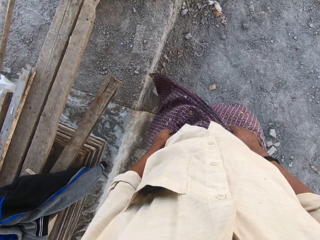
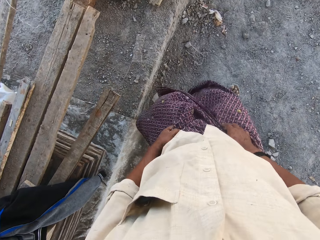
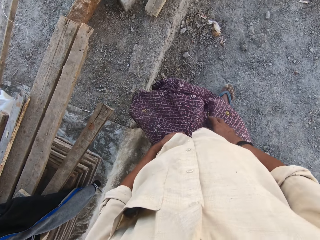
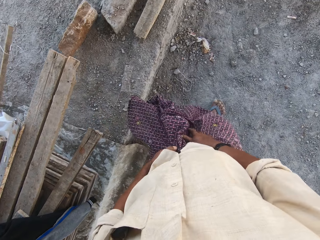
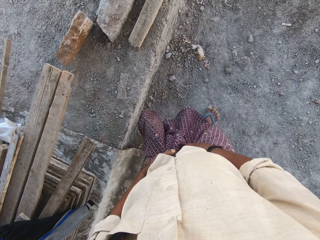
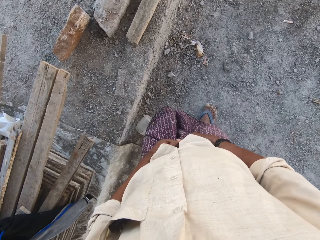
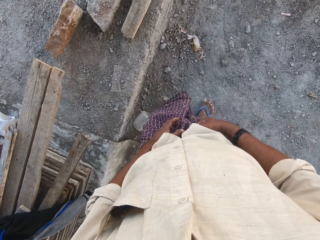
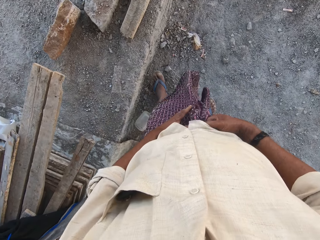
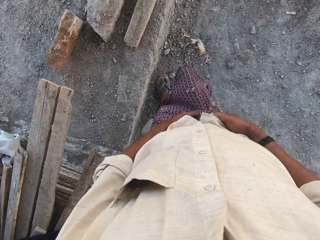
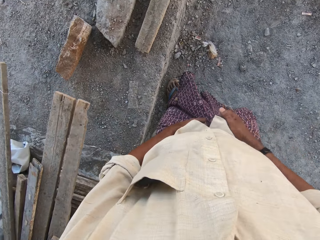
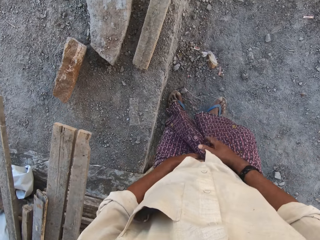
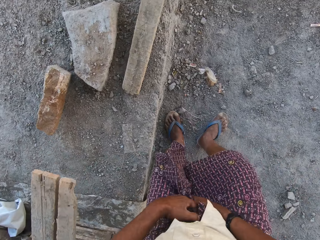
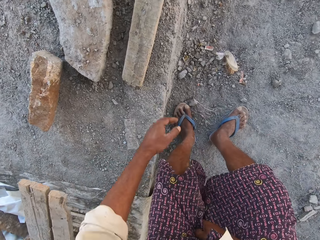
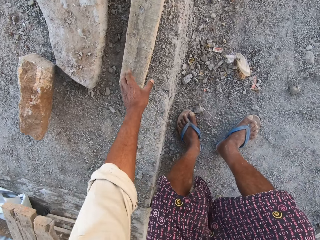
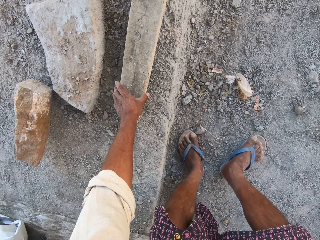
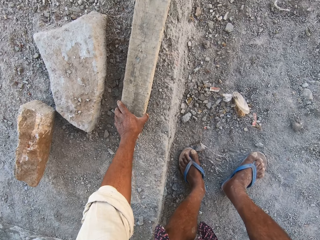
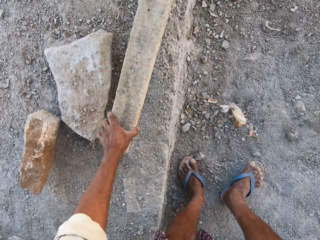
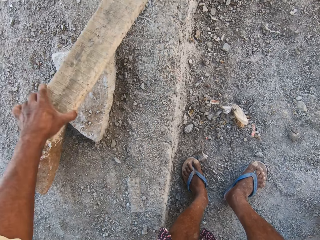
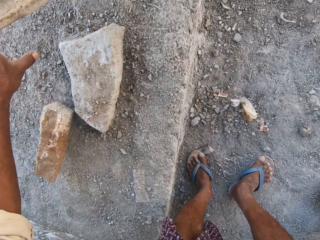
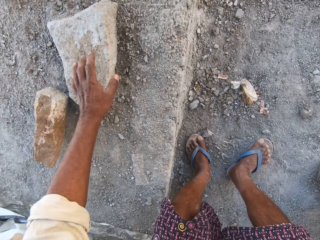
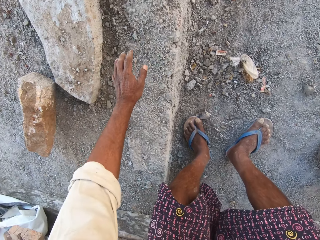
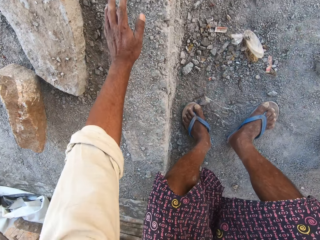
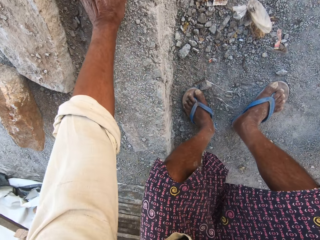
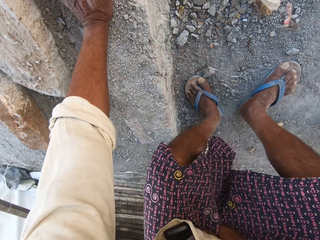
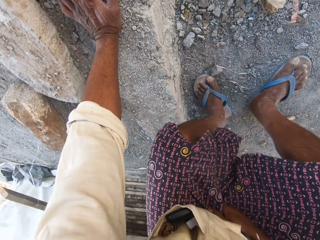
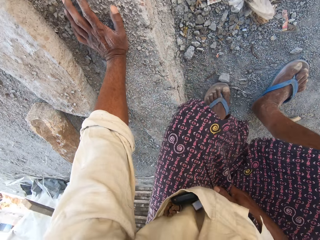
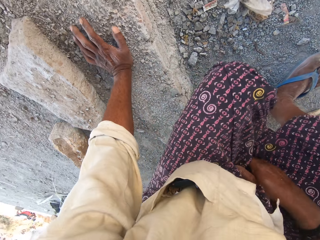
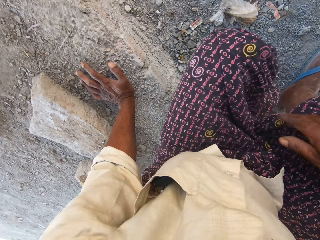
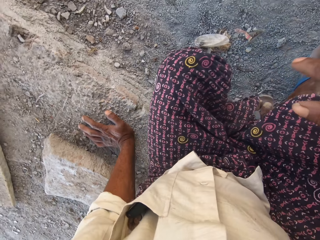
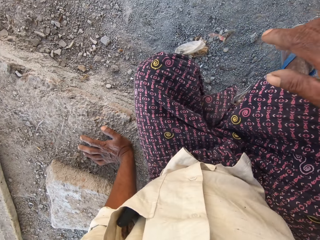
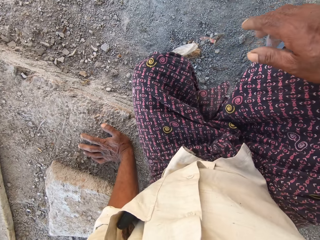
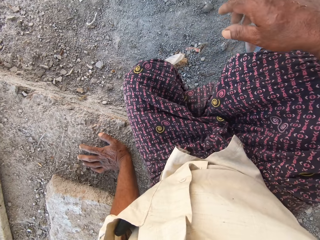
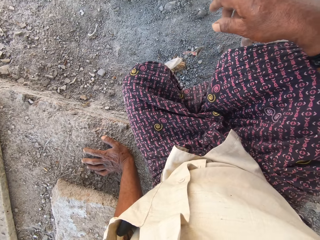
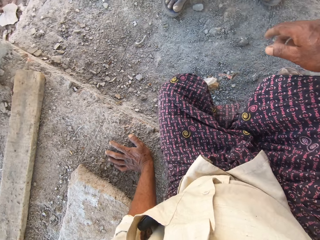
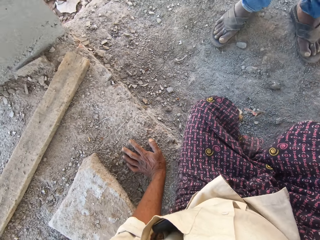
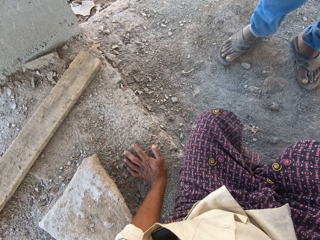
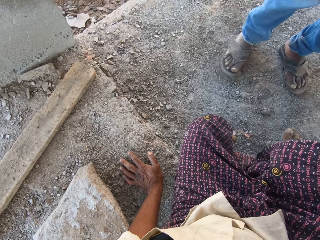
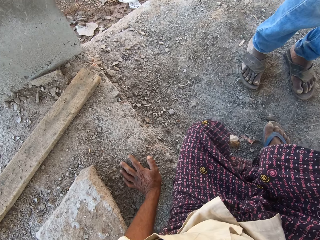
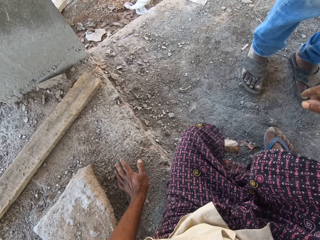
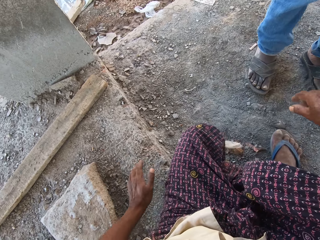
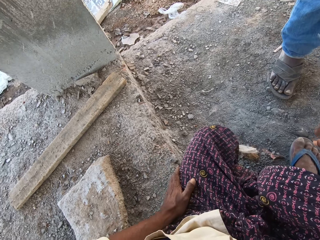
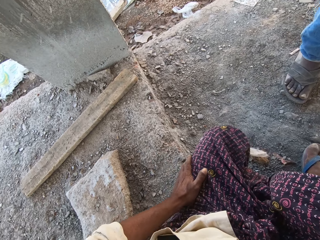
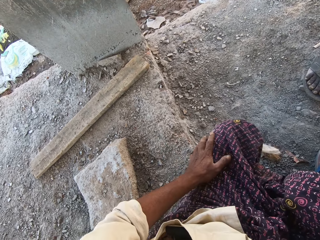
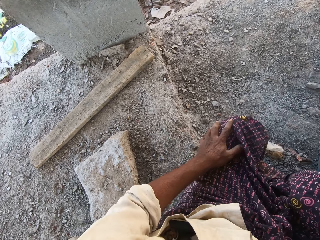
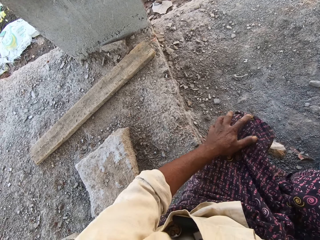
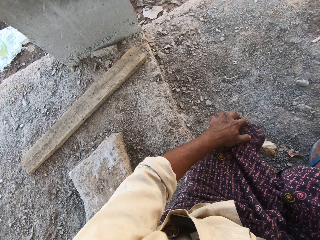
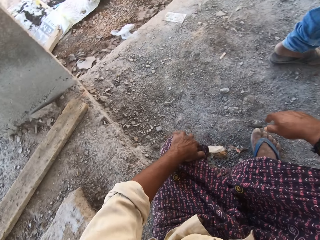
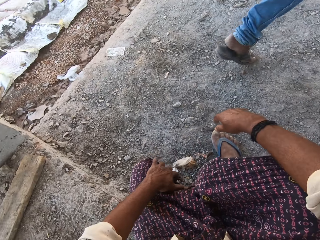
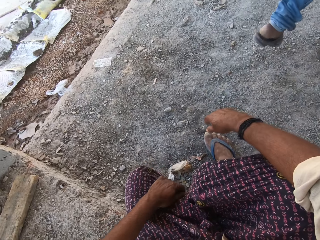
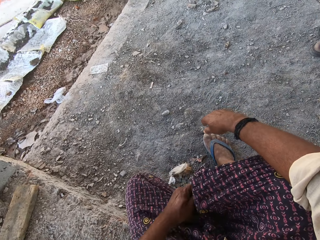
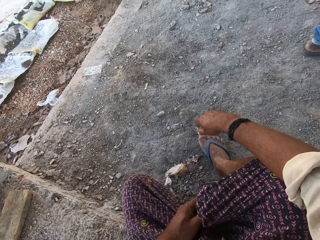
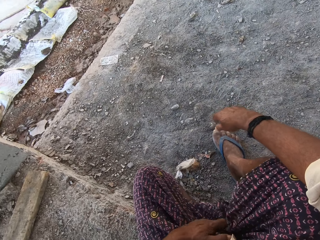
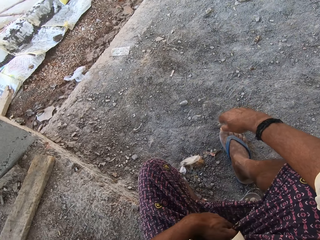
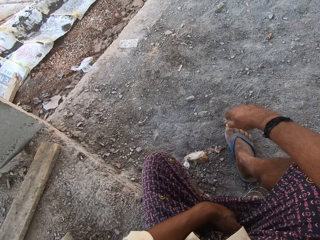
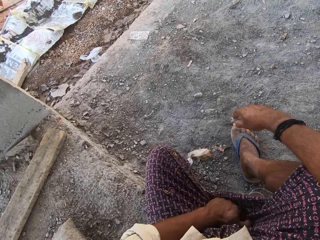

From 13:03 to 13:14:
The camera wearer adjusts the tartan. He picks up a plank from the floor with his left hand. He throws the plank on the floor with his left hand. He sits on the floor. He moves his left hand on the tartan.

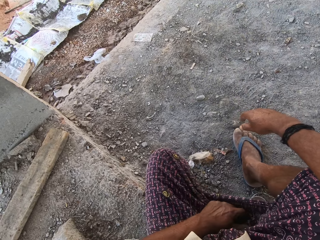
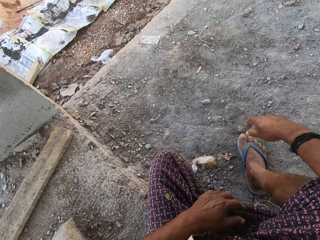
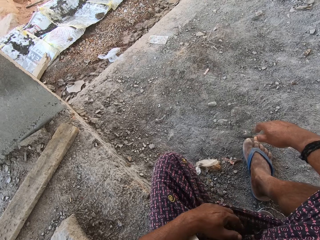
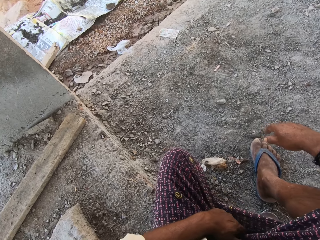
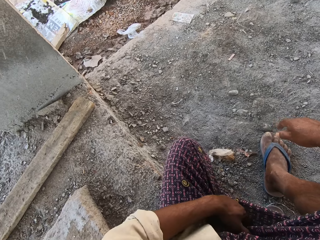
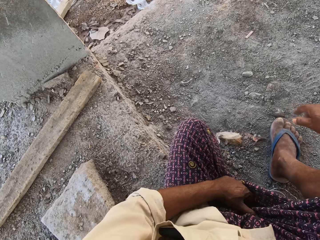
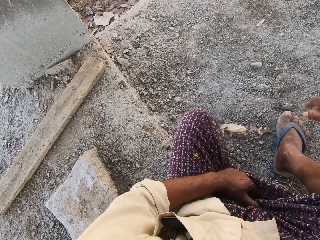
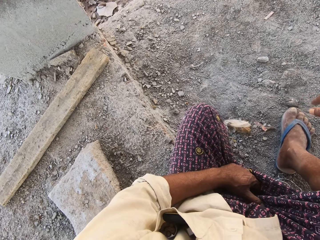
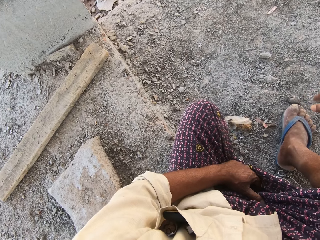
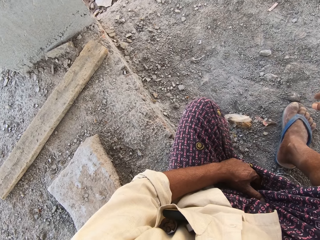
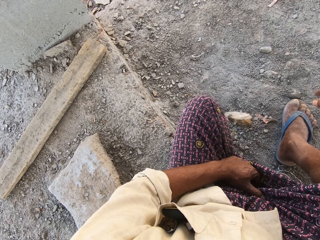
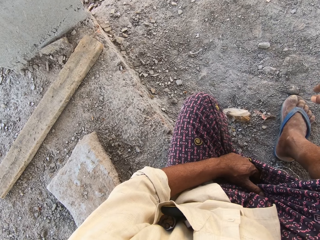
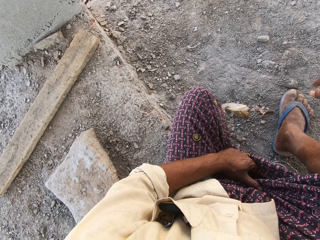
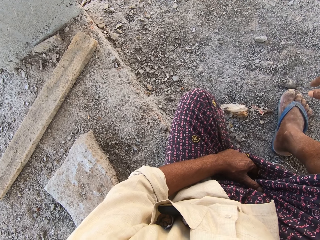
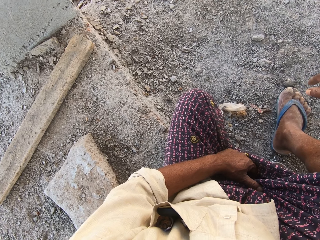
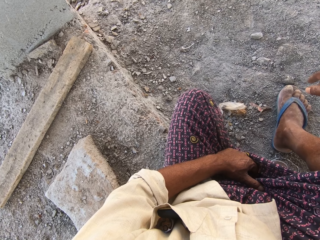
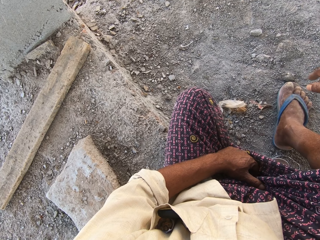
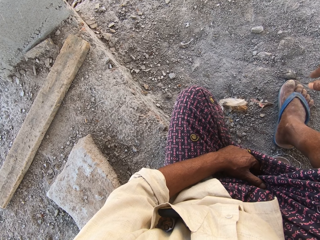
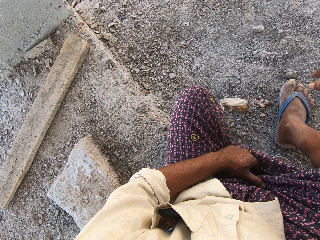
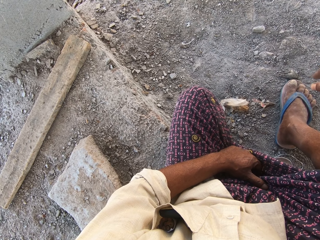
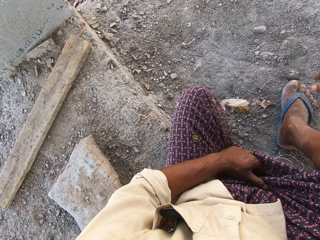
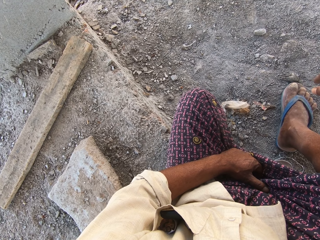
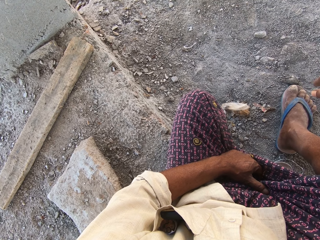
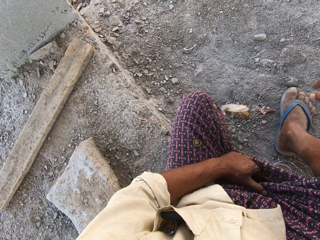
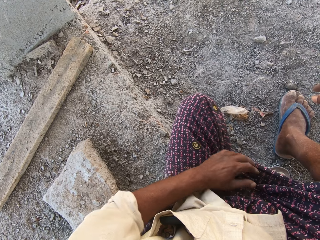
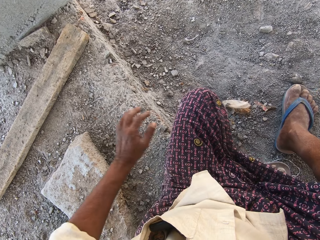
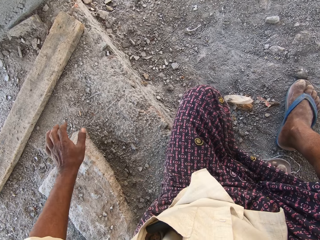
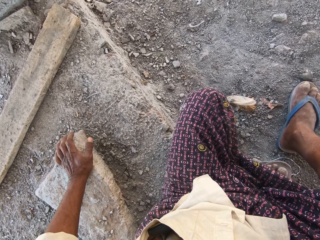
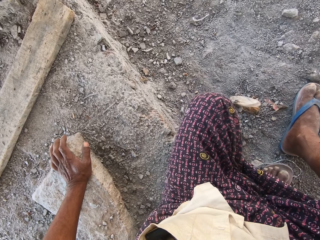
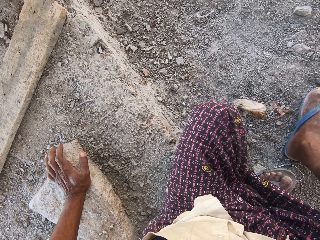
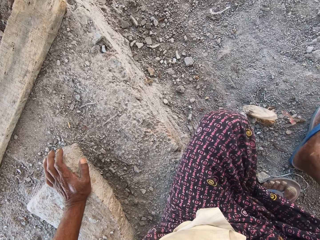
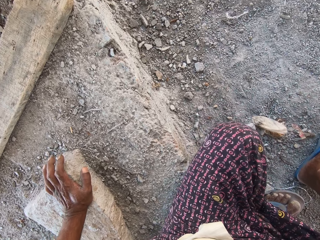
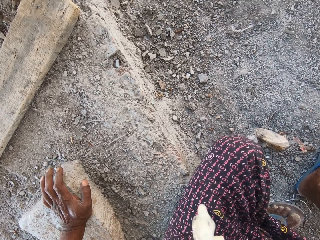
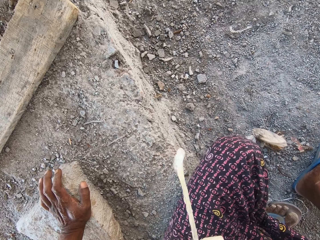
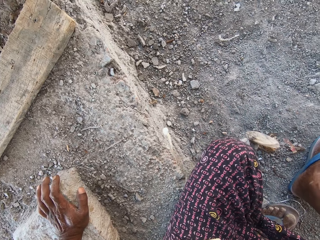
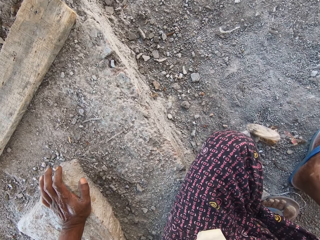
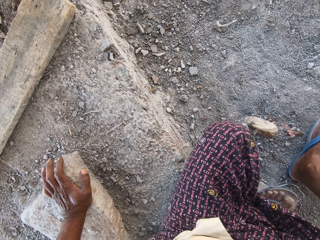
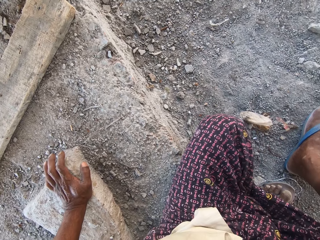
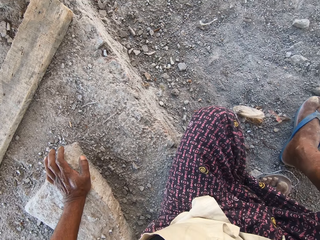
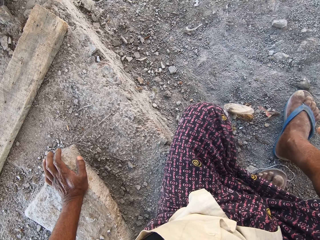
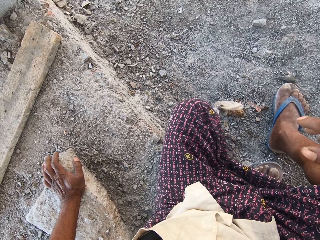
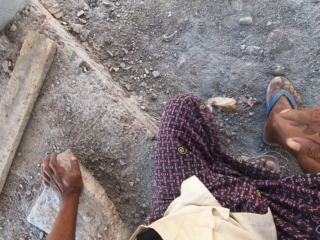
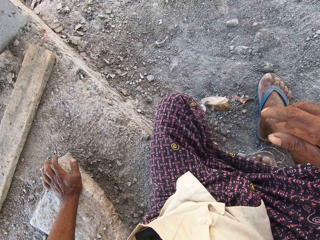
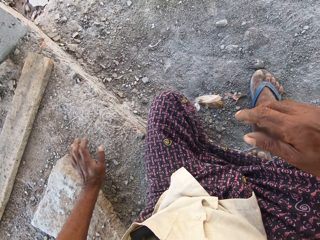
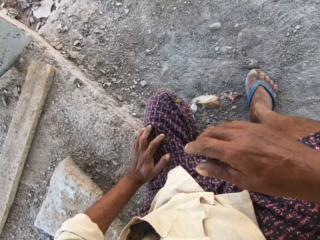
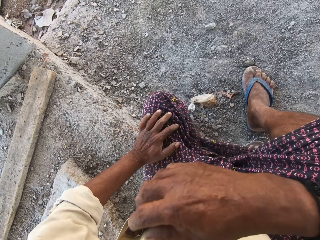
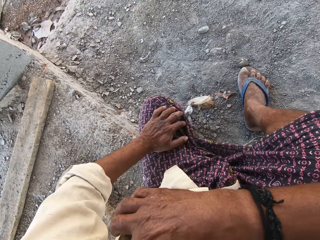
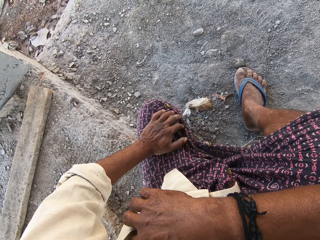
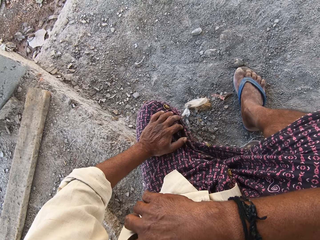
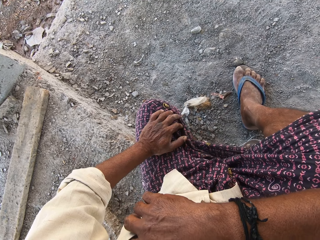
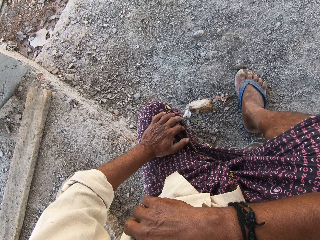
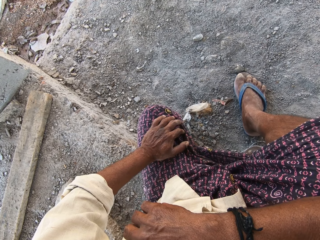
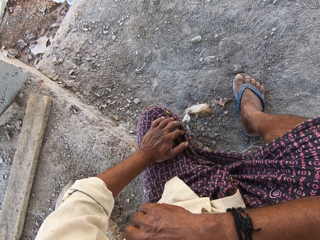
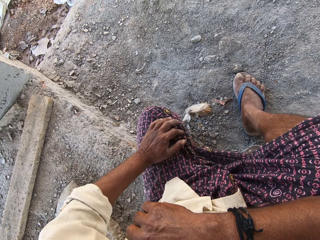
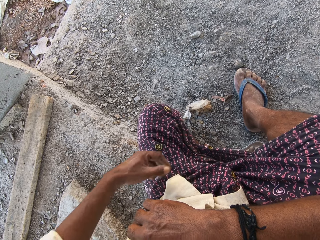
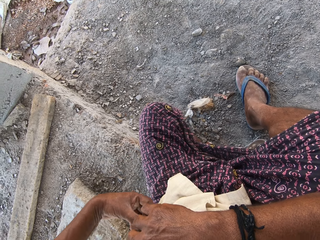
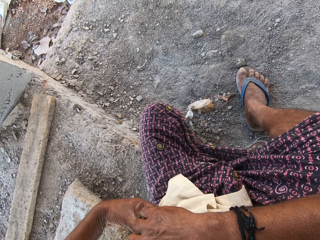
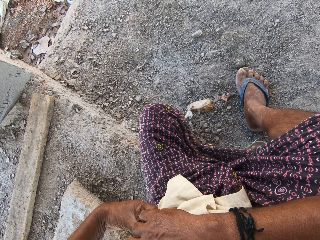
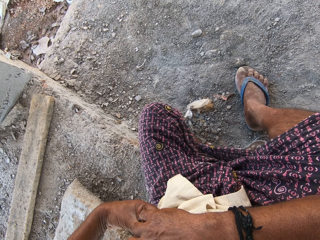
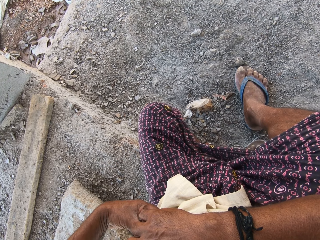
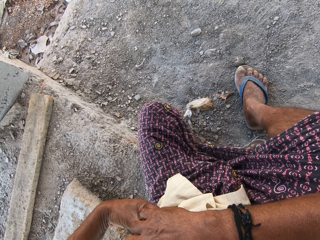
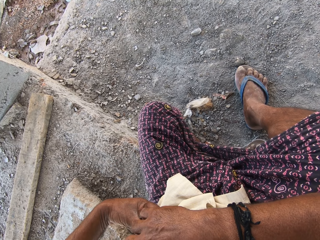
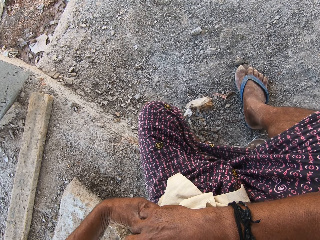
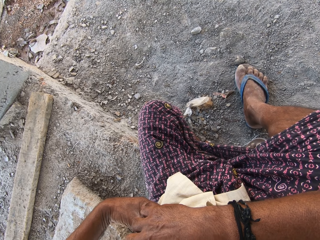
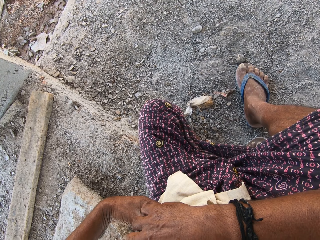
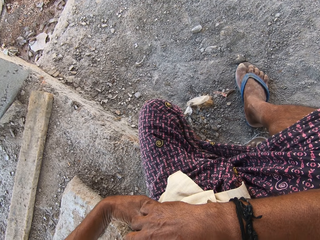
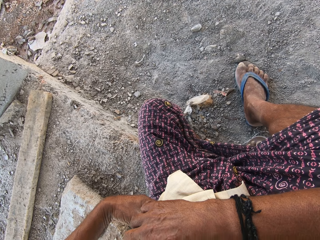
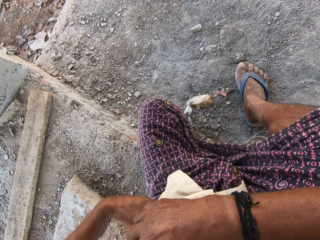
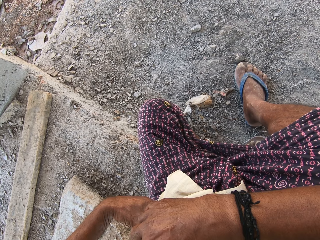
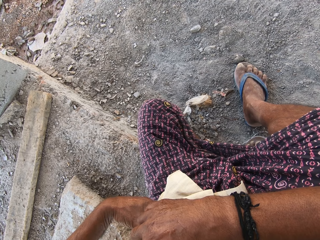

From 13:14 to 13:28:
The camera wearer looks on. He touches the rock. He spits down. He puts his hand on the left lap. He touches his hands.
